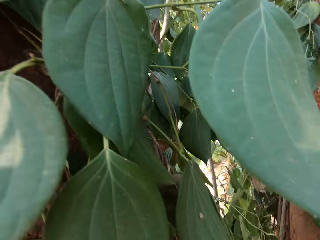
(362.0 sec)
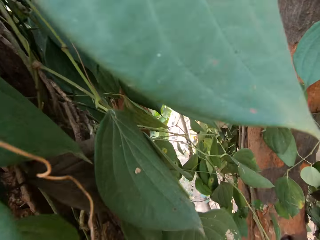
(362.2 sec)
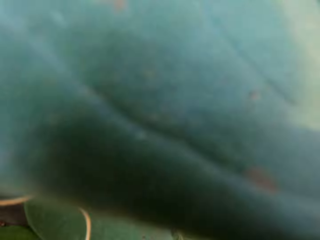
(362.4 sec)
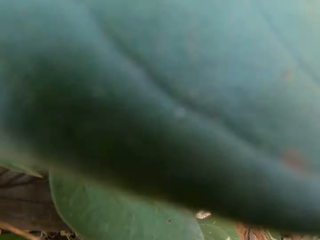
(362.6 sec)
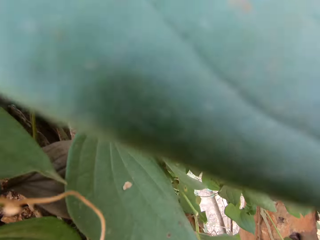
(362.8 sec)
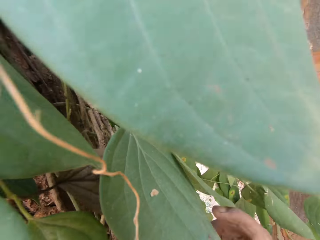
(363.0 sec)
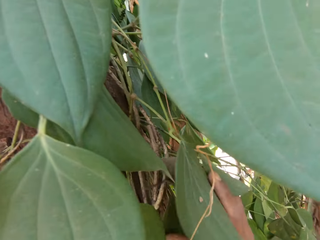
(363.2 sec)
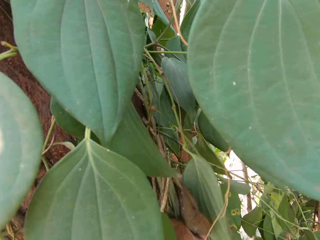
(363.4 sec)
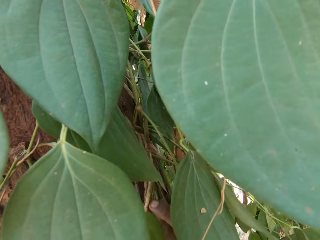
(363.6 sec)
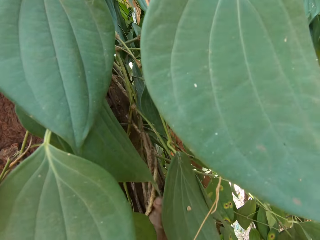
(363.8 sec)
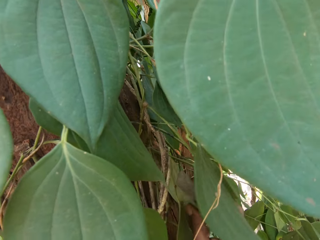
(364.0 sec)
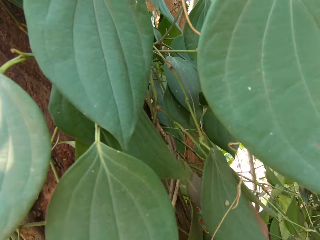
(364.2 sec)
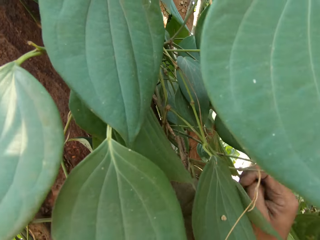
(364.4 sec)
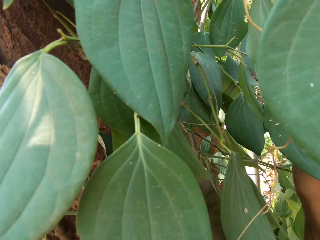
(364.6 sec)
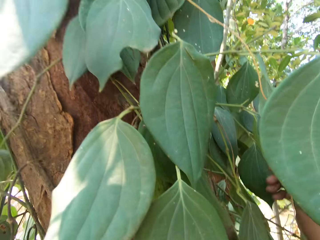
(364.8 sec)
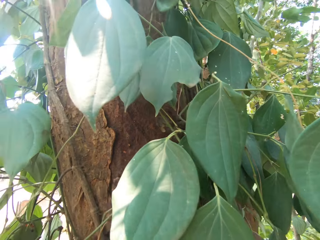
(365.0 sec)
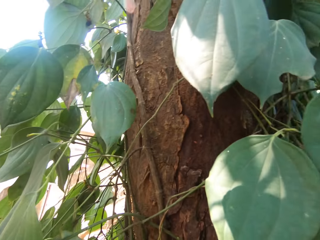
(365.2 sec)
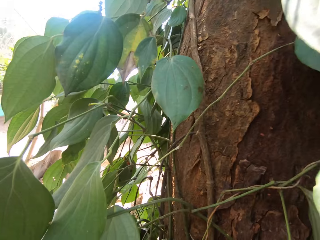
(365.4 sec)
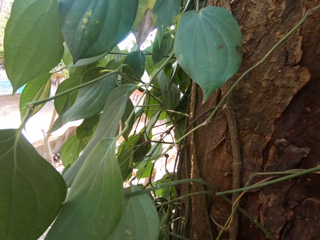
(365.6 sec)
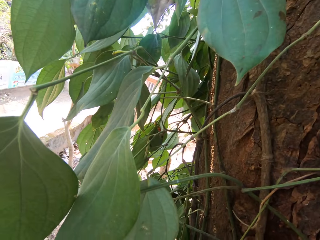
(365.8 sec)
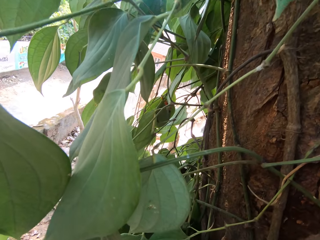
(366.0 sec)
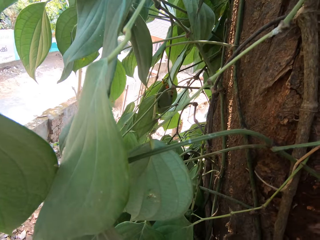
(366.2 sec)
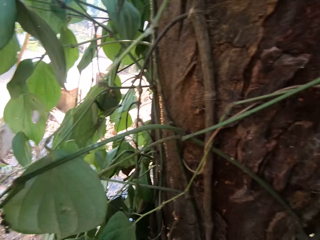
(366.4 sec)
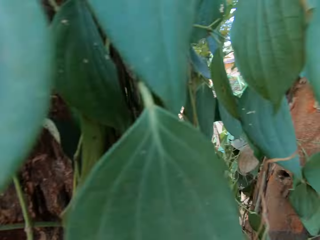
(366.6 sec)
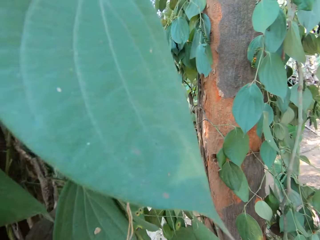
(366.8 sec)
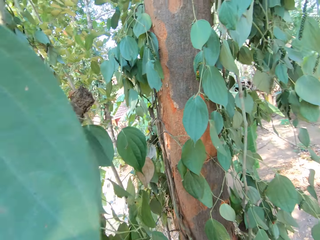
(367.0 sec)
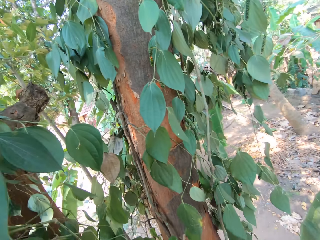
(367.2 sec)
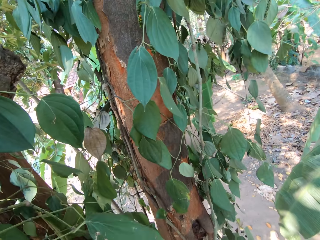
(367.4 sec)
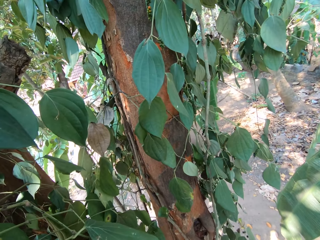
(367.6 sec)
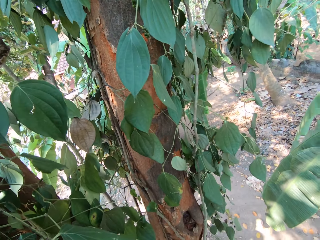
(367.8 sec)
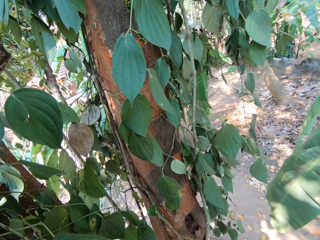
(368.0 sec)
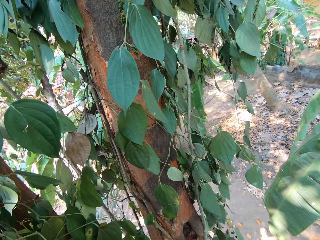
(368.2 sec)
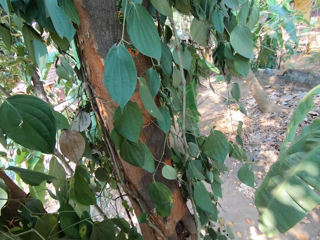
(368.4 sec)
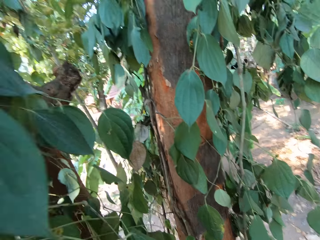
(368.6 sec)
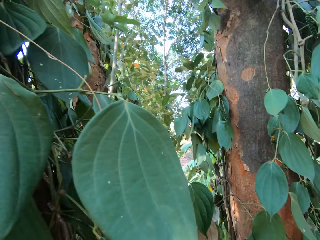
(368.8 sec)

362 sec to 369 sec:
The camera wearer places the leaves in the bag. They pluck a leaf with the right hand and place the leaf in the bag.

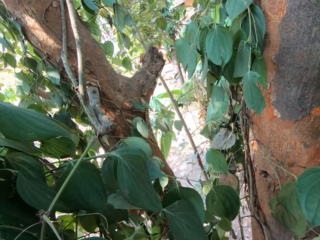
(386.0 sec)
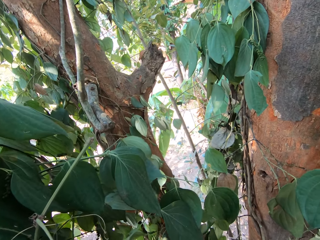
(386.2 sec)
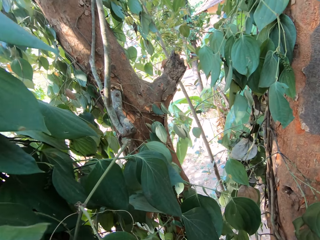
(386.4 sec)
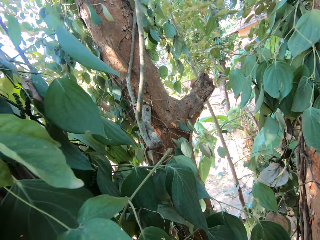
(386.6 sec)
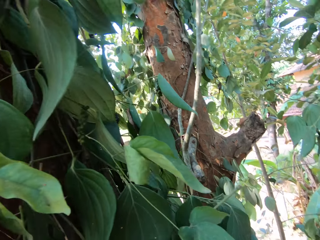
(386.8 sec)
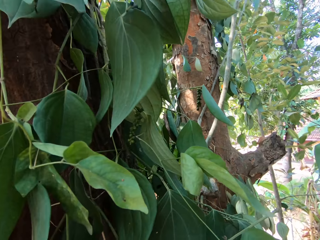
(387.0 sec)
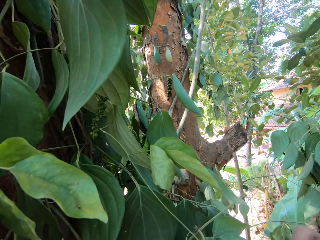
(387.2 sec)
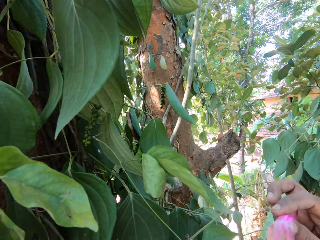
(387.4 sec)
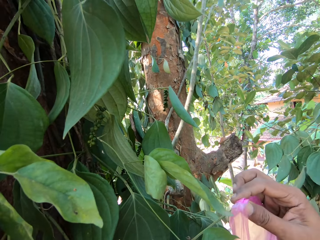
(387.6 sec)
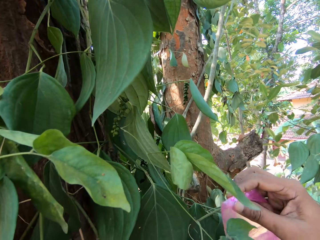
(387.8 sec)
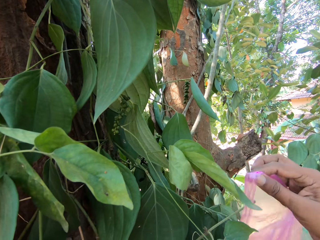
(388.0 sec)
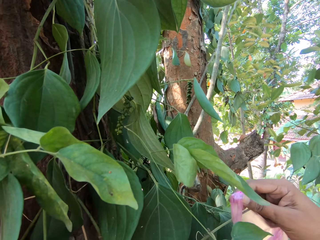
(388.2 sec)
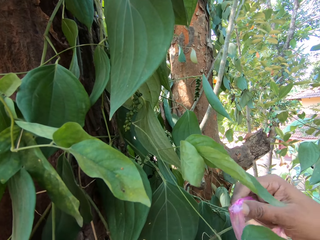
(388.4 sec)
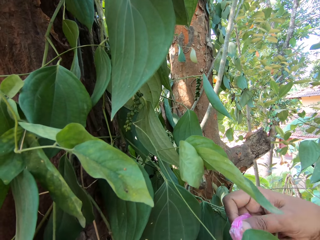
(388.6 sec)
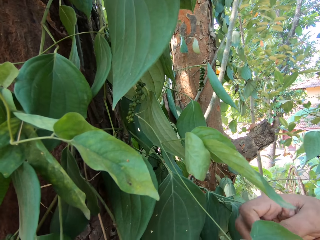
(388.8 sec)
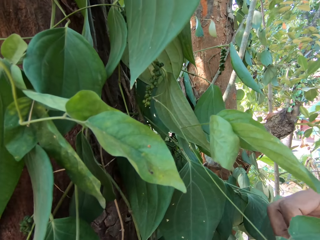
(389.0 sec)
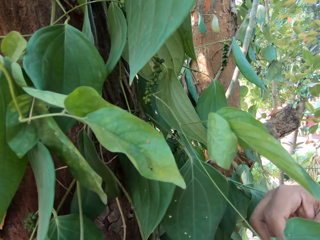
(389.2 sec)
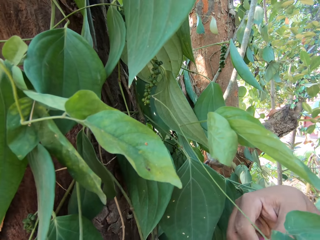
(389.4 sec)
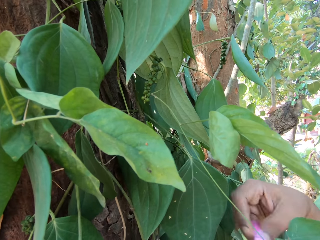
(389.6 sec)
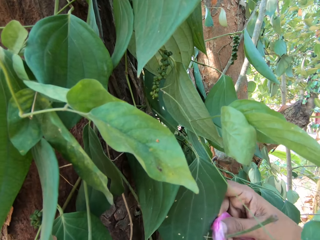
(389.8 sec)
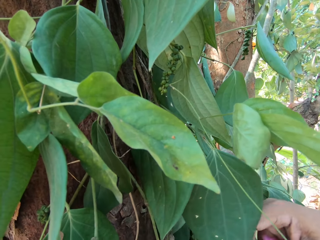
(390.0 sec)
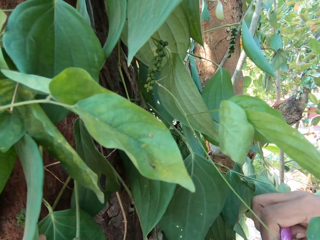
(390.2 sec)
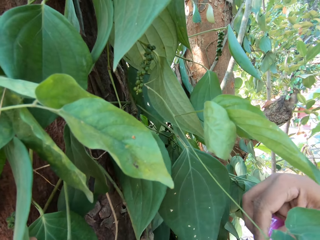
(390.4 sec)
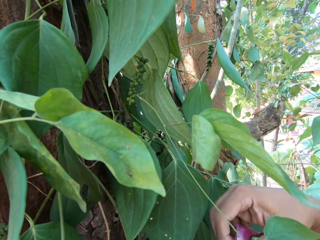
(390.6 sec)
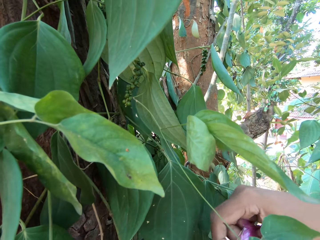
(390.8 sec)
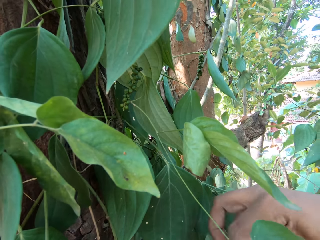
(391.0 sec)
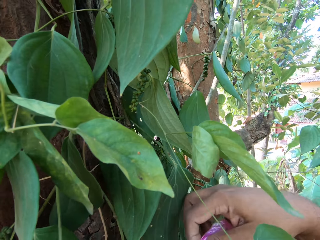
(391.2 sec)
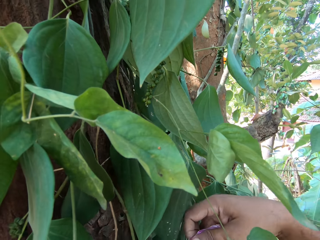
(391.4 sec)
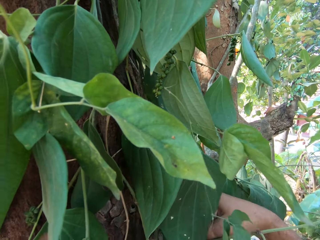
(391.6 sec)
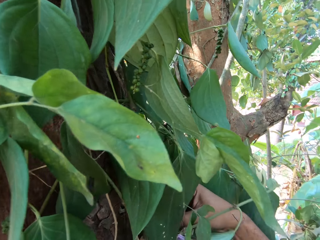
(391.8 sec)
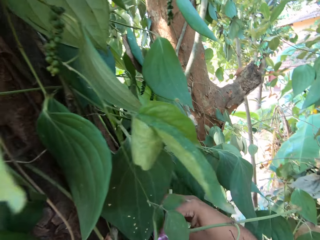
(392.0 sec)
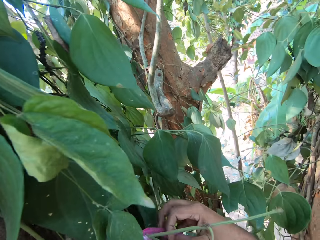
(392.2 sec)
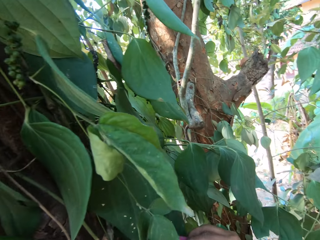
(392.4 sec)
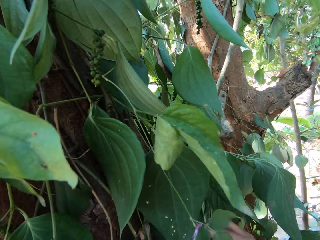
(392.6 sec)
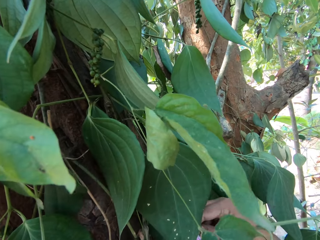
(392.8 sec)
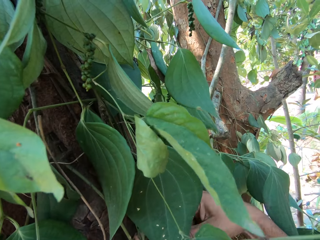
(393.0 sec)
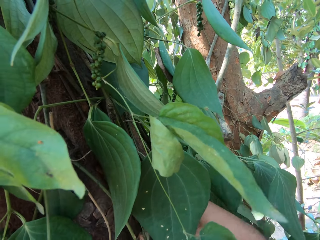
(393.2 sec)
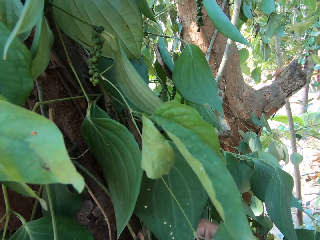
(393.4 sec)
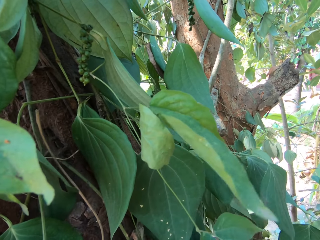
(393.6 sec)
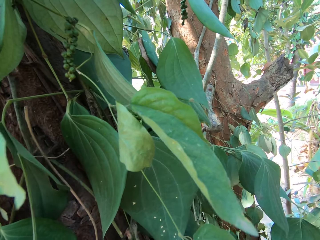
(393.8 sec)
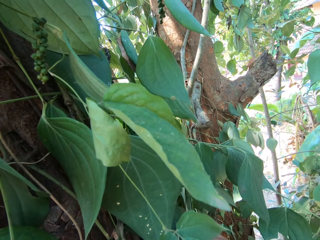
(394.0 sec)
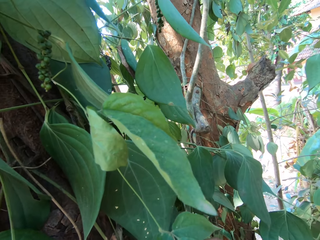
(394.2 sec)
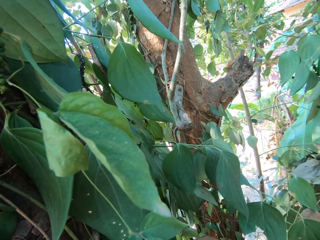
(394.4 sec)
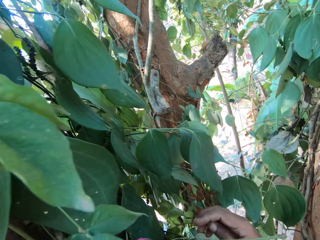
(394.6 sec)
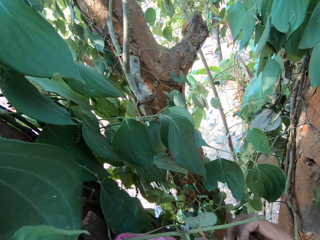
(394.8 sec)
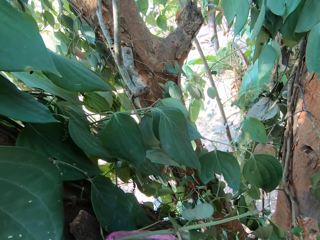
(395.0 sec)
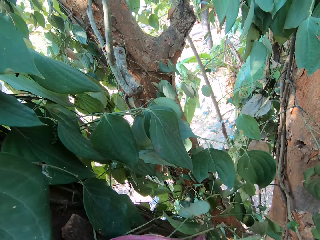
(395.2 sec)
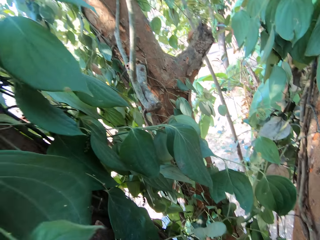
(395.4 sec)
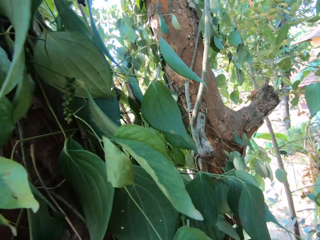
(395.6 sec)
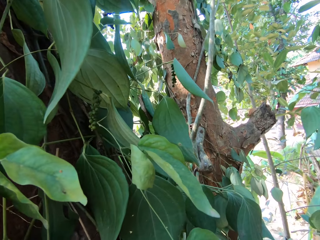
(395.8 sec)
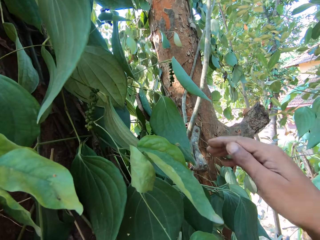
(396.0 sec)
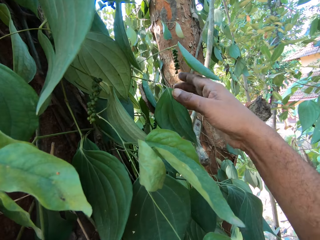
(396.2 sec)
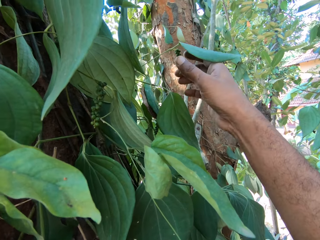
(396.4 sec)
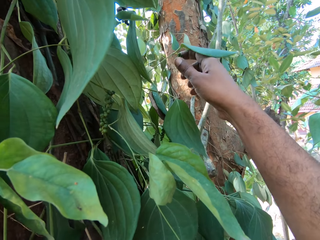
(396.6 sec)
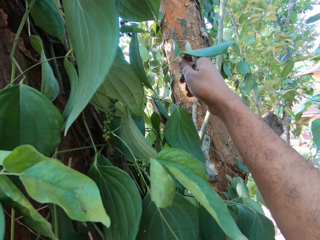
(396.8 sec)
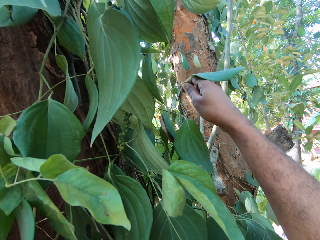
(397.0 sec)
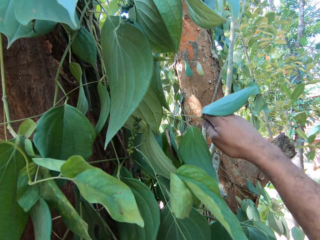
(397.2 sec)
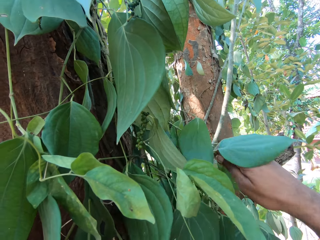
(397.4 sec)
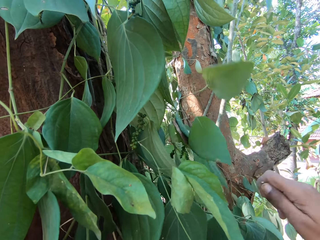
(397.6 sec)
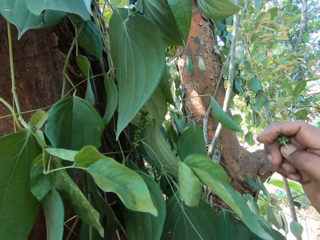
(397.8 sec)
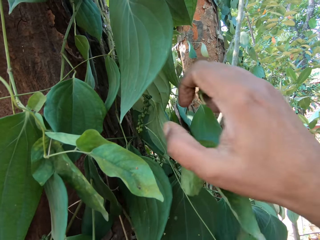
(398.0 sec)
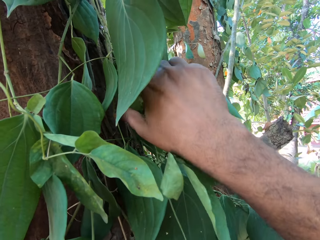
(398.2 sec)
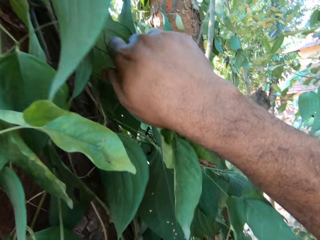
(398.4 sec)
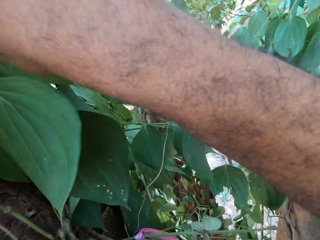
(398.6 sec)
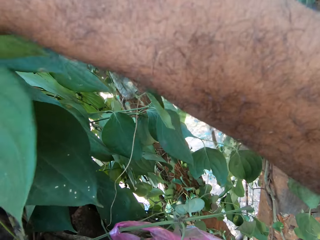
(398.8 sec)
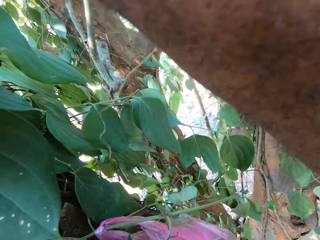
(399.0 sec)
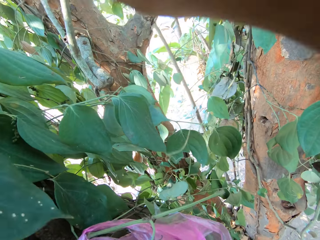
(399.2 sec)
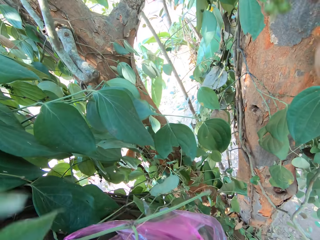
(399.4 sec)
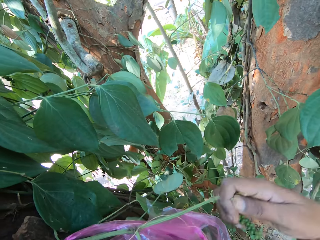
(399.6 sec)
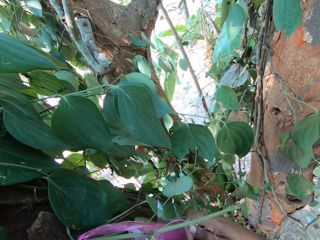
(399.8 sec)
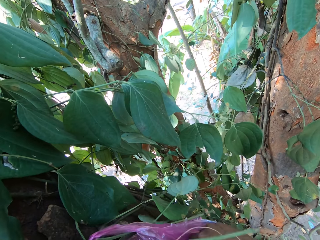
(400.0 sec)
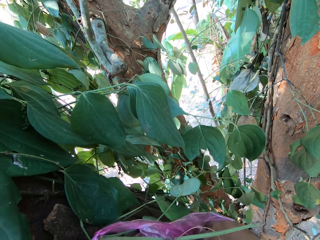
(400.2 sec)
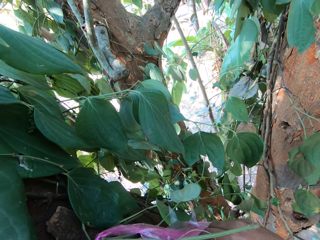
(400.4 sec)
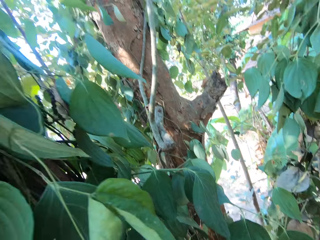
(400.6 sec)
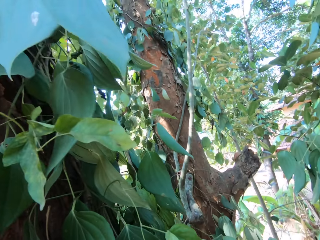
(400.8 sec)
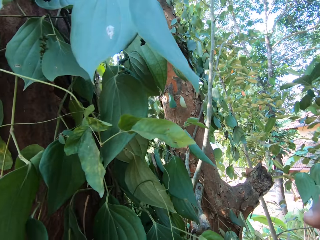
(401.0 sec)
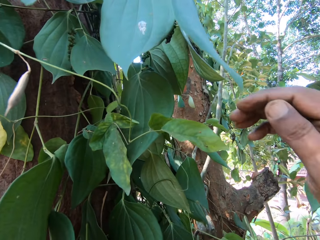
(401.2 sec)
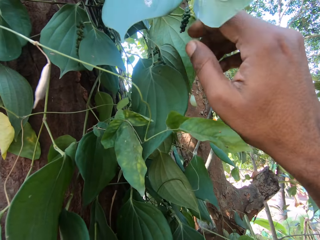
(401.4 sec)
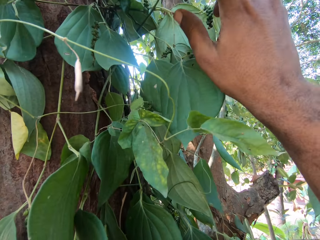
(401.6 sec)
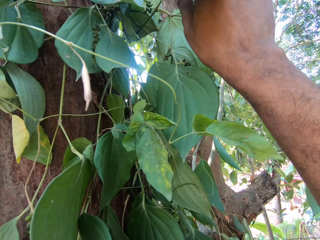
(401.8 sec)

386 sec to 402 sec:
The camera wearer ties the bag on the plant stem with his right hand. He hangs the plastic bag on the tree with his right hand. He plucks a sea grape fruit from the tree with his right hand. He plucks the sea grape fruit from the tree with his right hand. He puts the sea grape in the plastic bag with his right hand.
